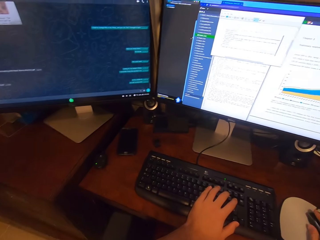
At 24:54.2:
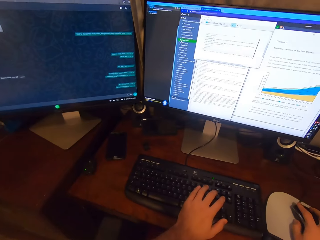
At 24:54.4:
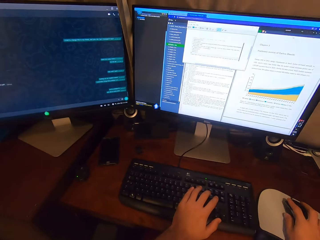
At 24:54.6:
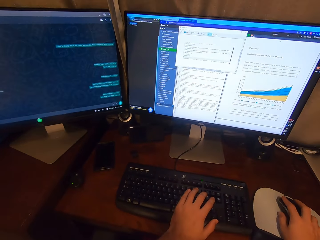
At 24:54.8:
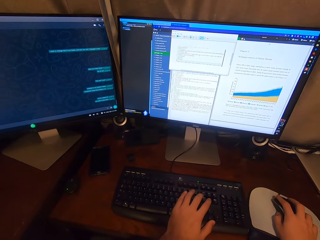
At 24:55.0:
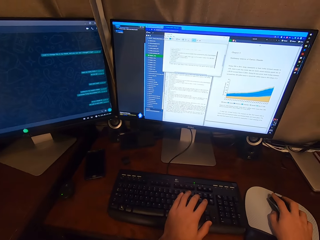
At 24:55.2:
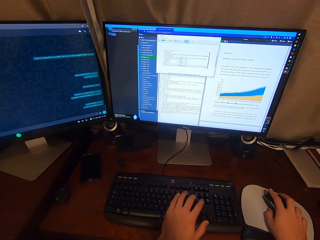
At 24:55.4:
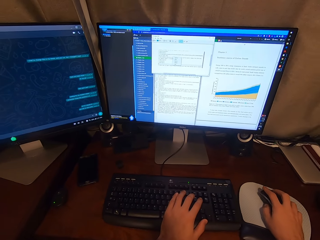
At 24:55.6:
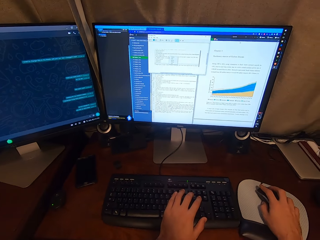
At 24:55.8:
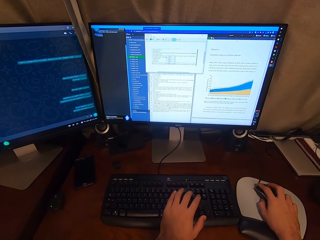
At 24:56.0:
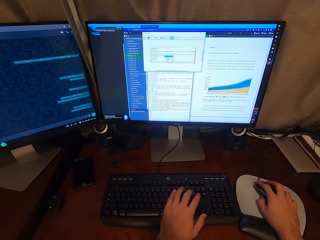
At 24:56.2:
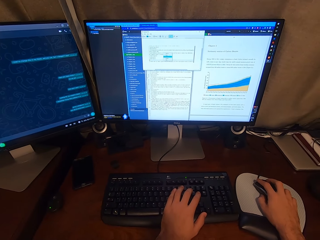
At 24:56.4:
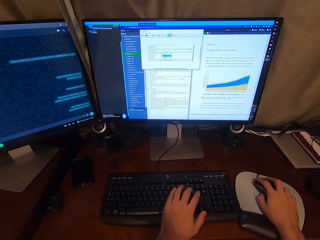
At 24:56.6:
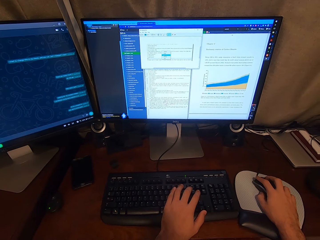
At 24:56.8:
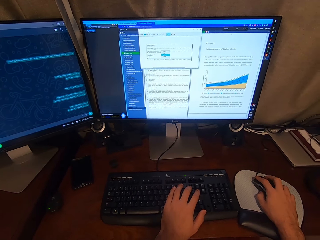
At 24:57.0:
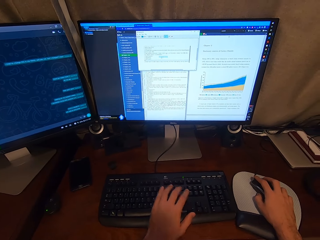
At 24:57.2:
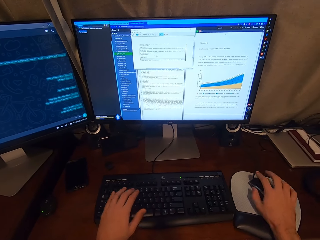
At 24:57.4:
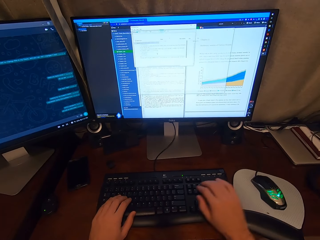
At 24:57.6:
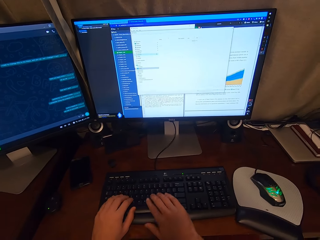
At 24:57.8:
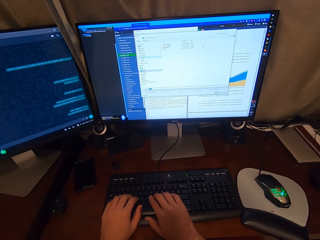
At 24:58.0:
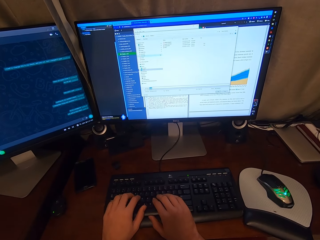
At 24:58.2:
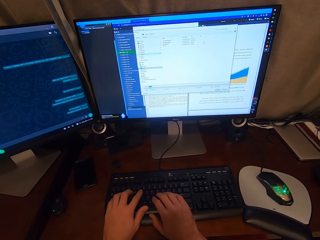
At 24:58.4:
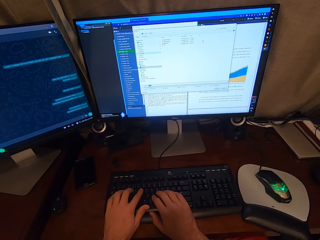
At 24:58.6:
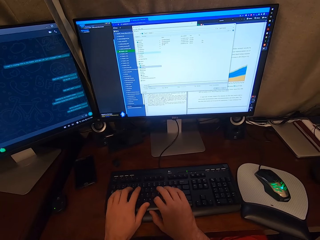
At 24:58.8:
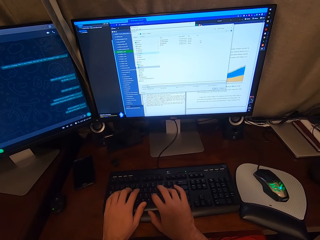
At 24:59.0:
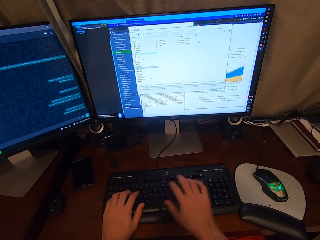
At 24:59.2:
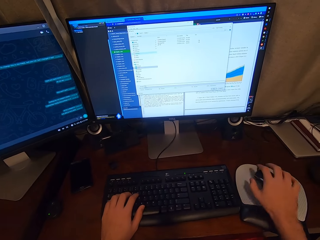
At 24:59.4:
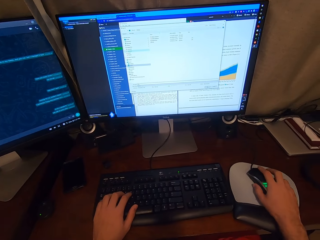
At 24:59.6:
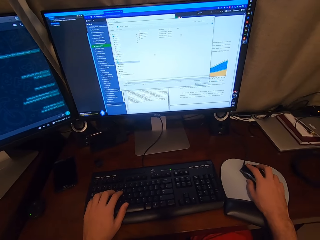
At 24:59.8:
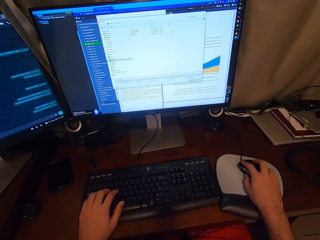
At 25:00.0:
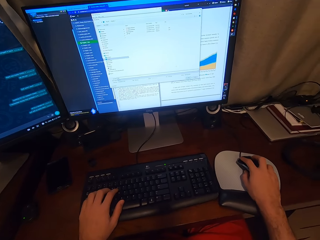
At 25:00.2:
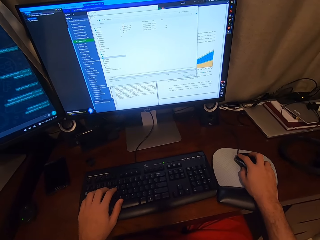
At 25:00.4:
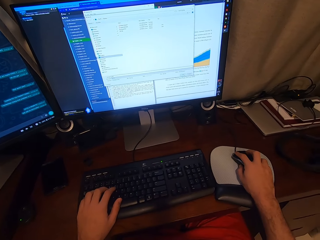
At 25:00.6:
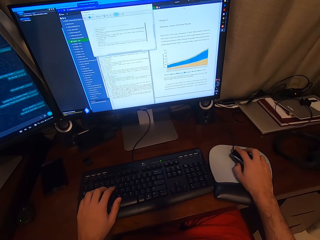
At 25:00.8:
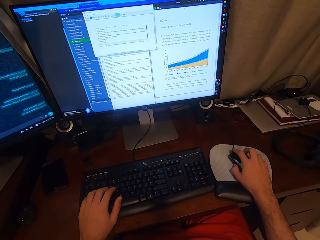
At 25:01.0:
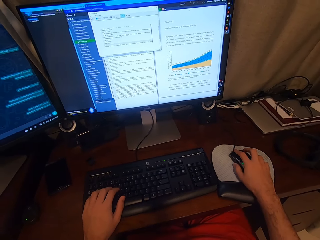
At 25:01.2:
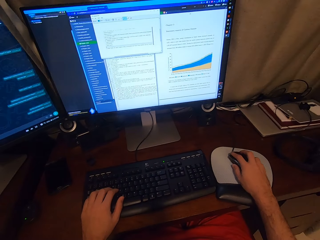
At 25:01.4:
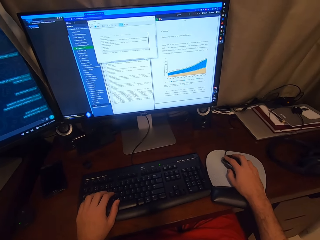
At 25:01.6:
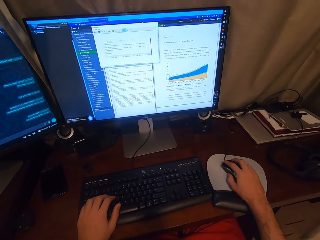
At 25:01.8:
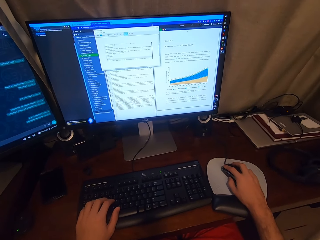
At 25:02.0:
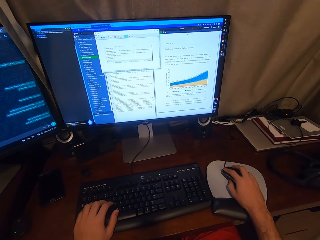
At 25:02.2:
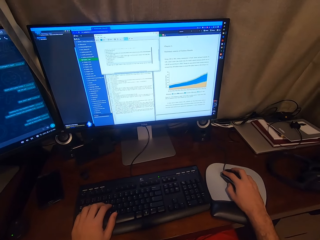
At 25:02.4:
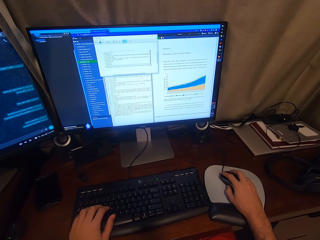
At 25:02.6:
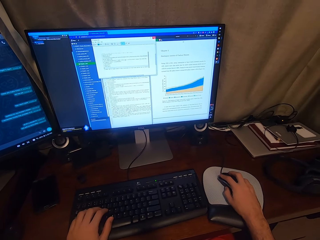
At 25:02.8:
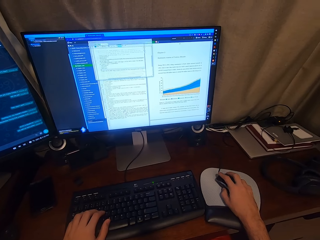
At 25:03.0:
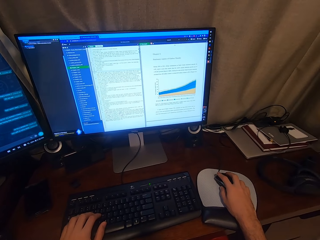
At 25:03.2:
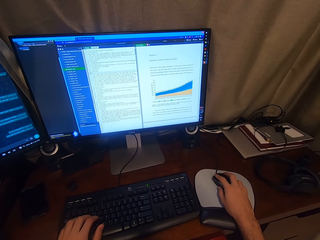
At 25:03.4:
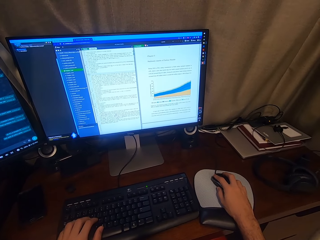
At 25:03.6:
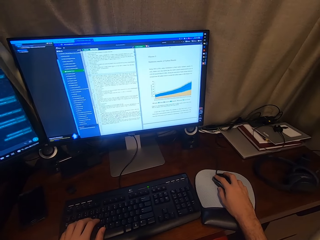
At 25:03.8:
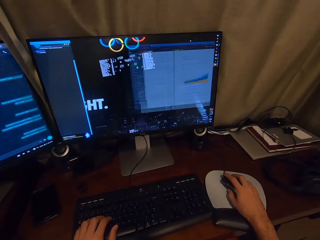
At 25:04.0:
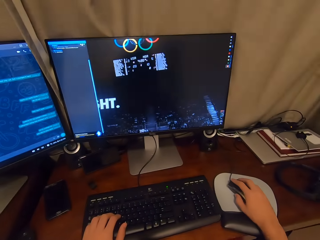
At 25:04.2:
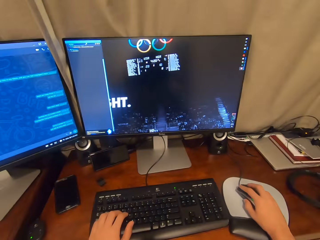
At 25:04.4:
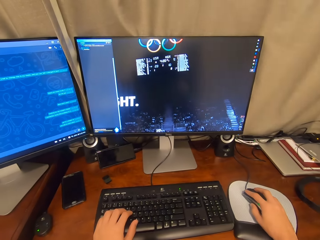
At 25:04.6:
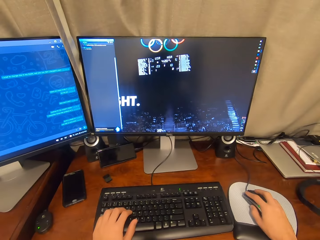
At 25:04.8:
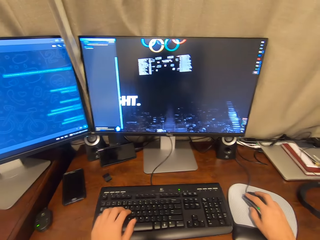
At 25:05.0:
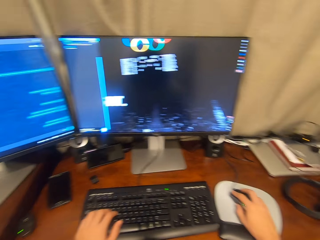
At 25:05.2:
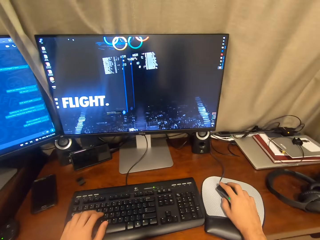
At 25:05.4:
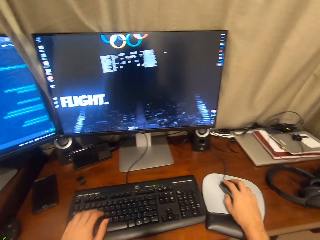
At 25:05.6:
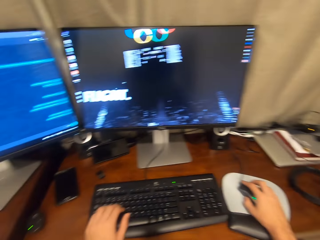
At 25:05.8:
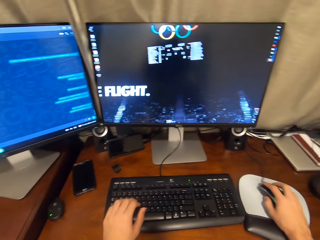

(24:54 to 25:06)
The camera wearer types on the keyboard attached to the desktop computer with his hands. He clicks on the USB mouse attached to the desktop computer with his right hand.

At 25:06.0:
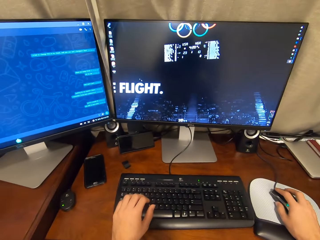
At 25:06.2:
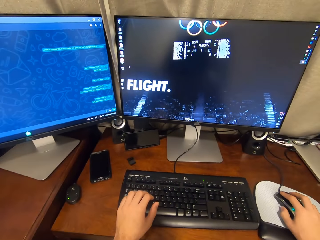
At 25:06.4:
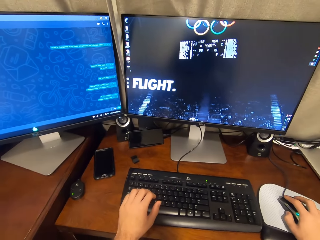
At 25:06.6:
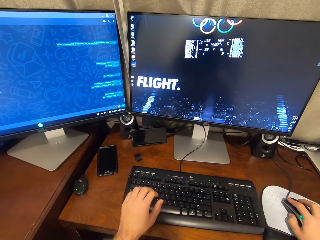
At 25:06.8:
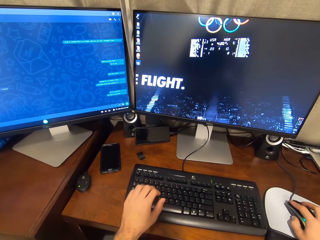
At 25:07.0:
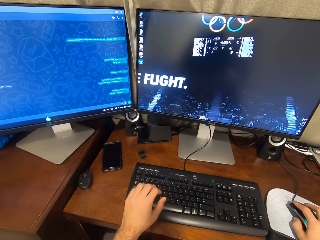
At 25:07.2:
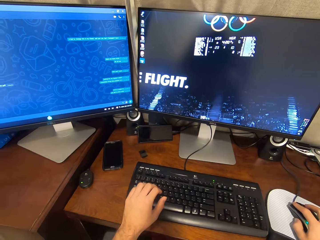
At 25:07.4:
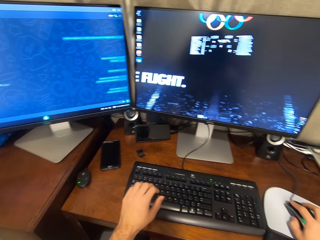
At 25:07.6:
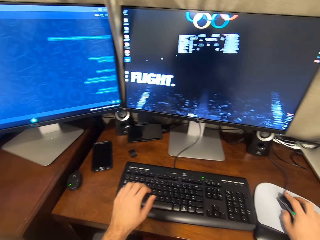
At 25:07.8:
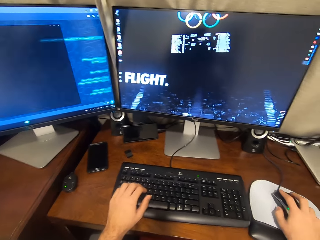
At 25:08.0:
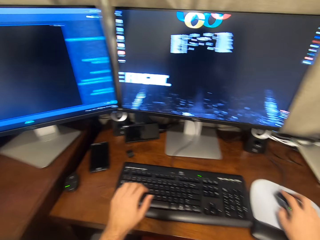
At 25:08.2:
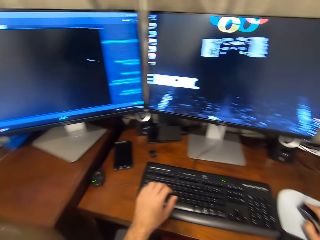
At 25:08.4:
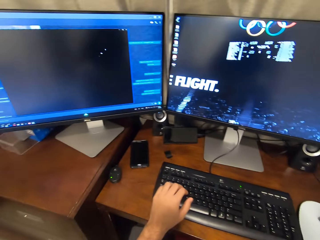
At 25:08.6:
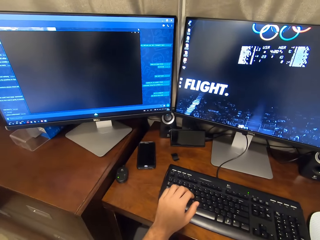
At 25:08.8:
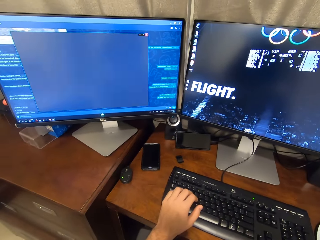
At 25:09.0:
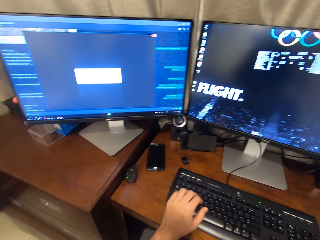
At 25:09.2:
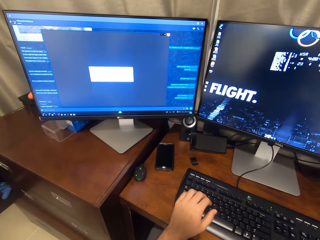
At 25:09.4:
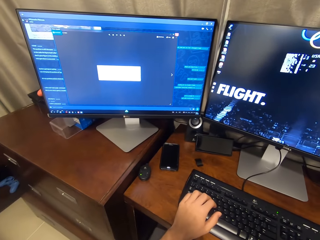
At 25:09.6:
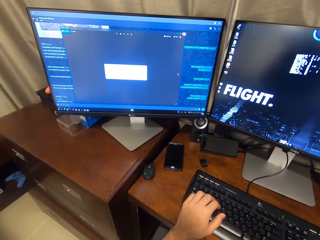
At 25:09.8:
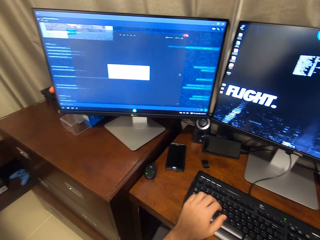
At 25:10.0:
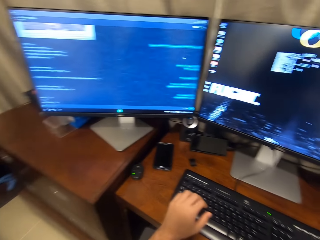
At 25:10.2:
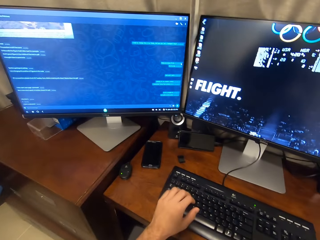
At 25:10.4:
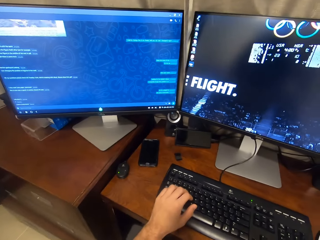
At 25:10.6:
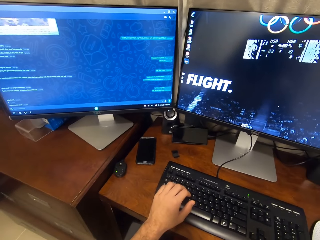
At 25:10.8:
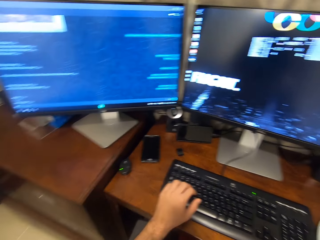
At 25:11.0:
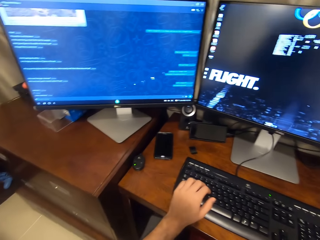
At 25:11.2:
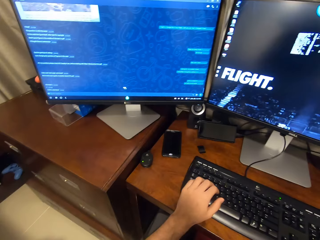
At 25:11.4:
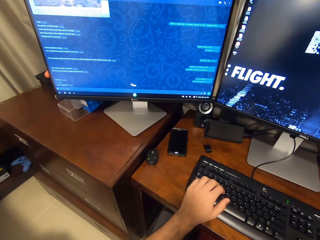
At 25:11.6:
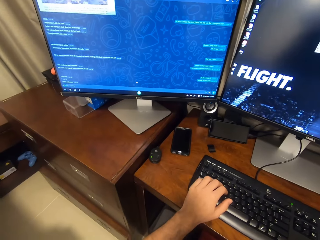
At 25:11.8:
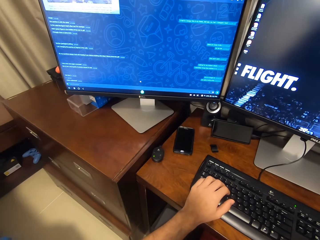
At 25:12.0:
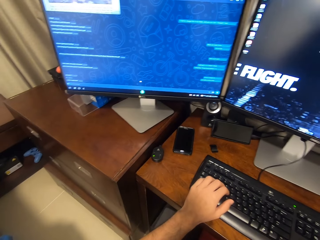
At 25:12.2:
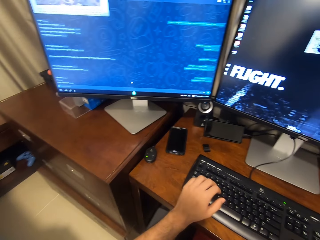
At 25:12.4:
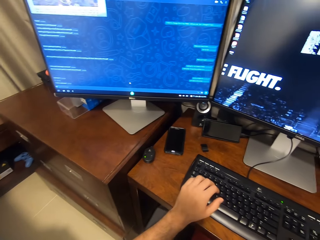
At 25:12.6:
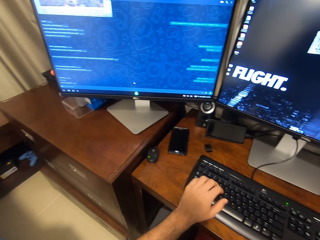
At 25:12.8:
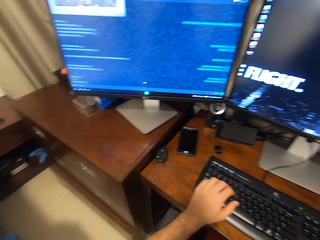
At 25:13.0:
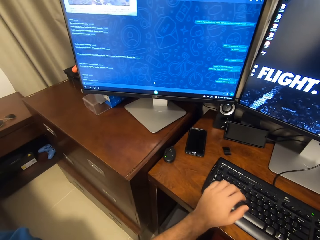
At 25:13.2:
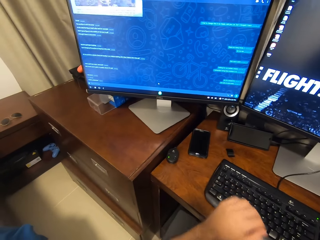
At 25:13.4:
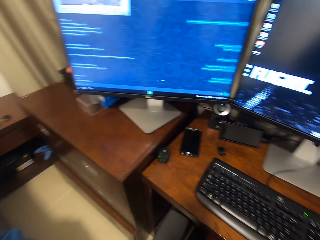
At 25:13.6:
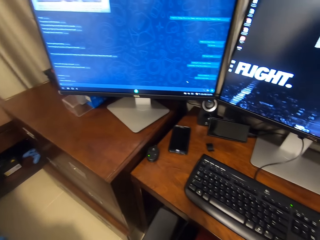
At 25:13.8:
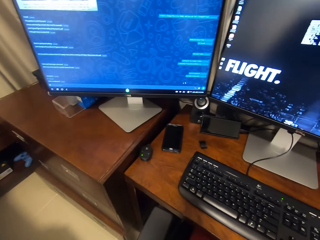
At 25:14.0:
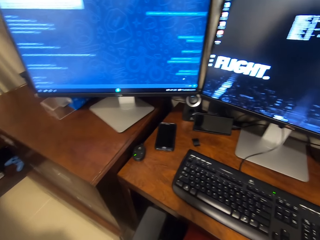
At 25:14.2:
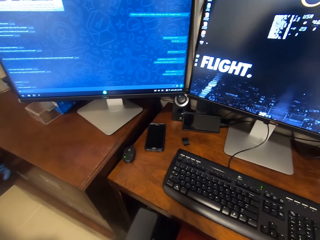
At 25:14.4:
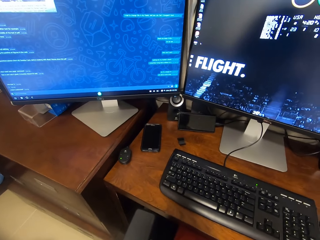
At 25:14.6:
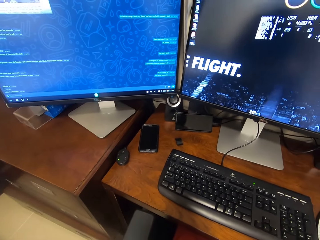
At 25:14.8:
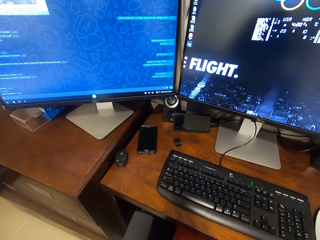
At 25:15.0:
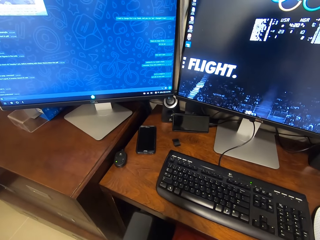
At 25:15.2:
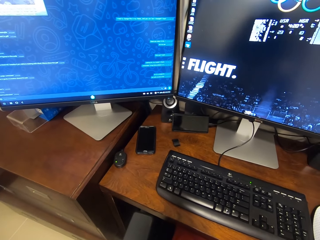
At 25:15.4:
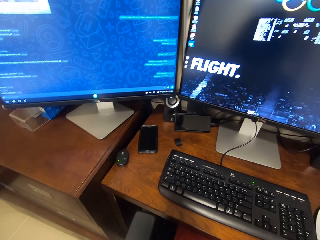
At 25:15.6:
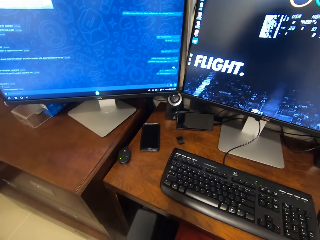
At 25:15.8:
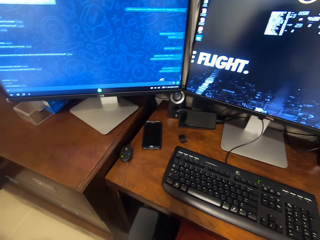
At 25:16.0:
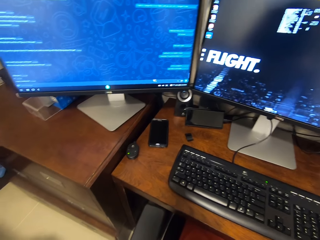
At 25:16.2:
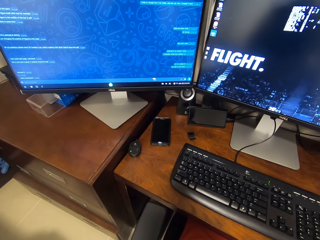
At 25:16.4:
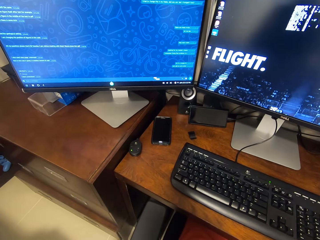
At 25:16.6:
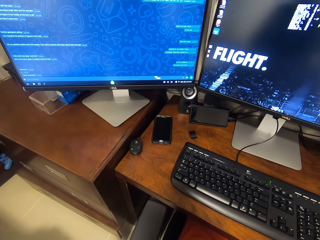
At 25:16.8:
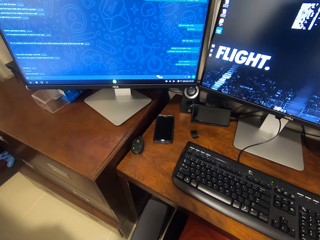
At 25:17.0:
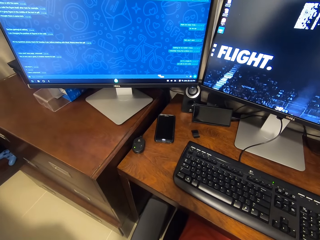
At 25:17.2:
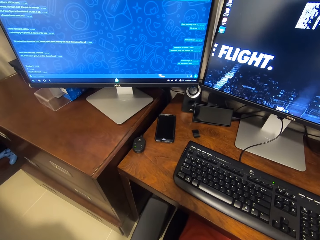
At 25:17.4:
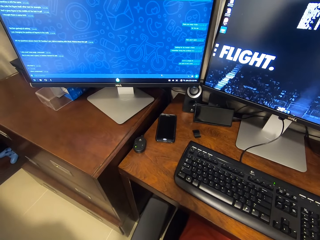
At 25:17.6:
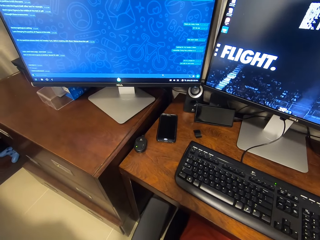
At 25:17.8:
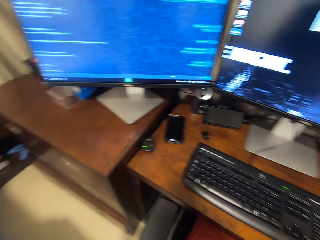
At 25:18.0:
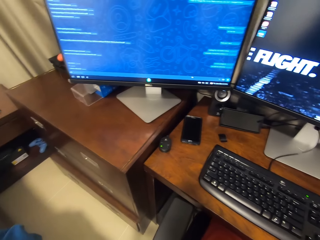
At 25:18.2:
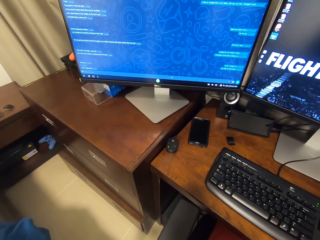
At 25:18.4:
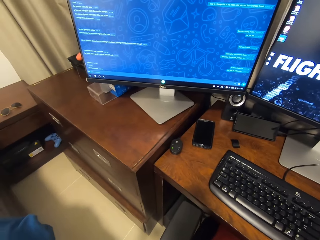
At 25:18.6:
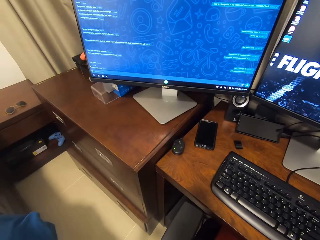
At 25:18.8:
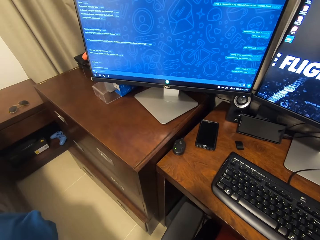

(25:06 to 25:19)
The camera wearer removes his left hand from the keyboard attached to the desktop computer. He clicks on the USB mouse attached to the desktop computer with his right hand.
